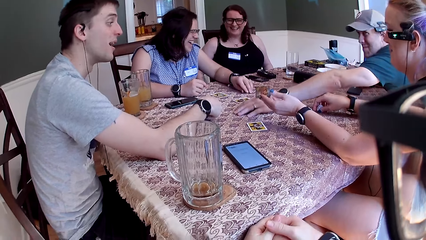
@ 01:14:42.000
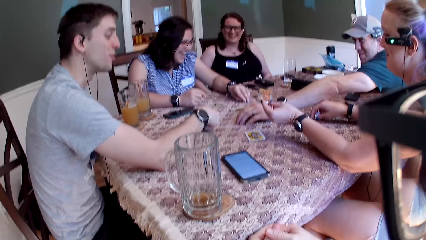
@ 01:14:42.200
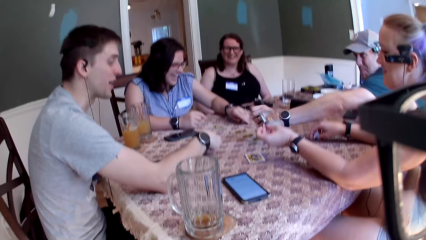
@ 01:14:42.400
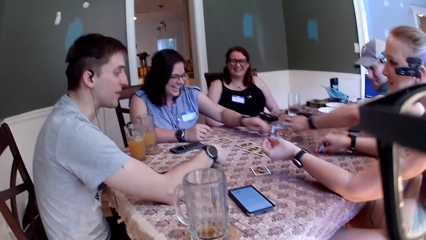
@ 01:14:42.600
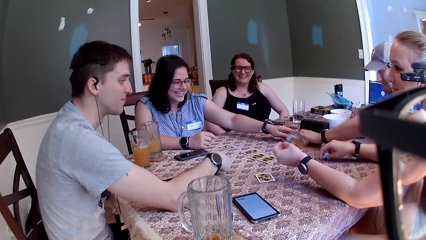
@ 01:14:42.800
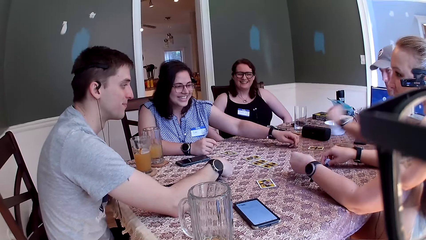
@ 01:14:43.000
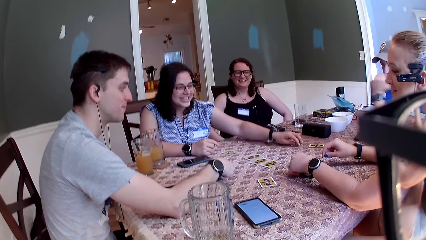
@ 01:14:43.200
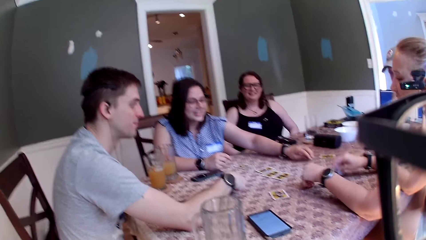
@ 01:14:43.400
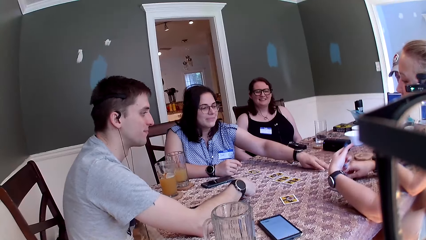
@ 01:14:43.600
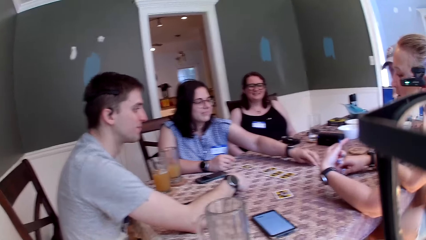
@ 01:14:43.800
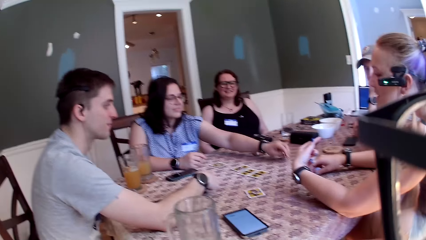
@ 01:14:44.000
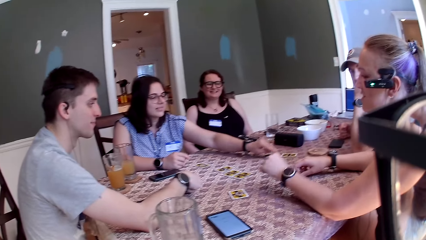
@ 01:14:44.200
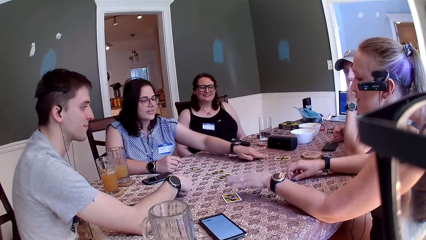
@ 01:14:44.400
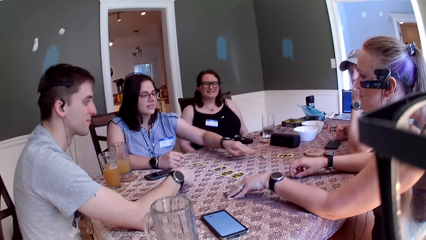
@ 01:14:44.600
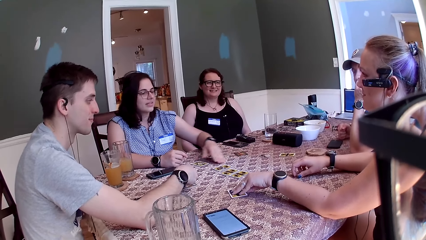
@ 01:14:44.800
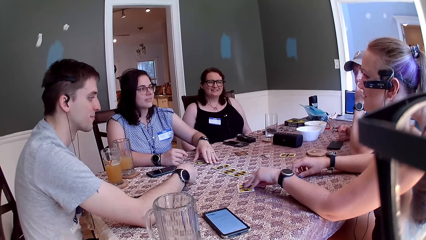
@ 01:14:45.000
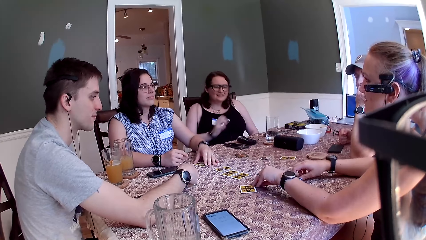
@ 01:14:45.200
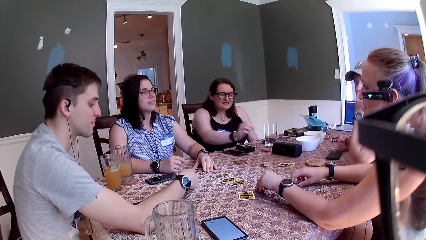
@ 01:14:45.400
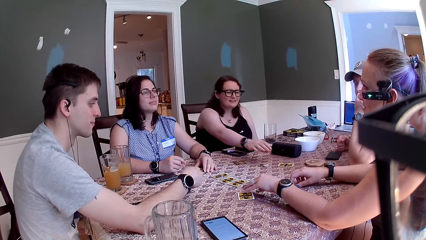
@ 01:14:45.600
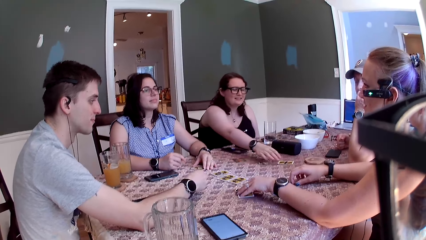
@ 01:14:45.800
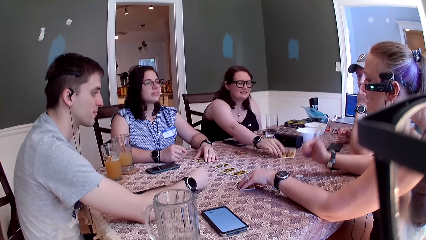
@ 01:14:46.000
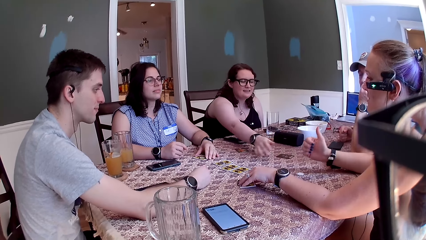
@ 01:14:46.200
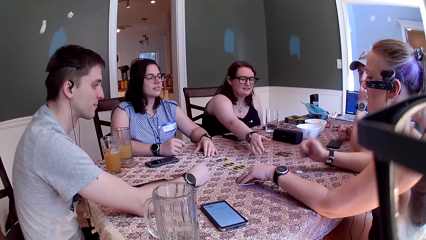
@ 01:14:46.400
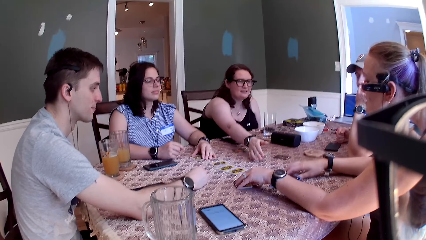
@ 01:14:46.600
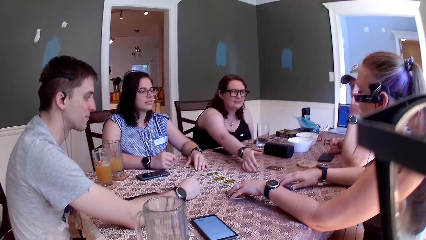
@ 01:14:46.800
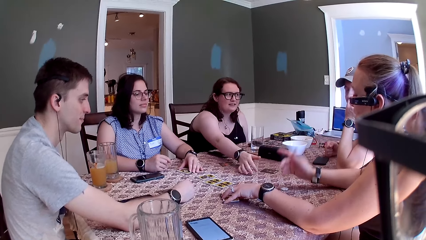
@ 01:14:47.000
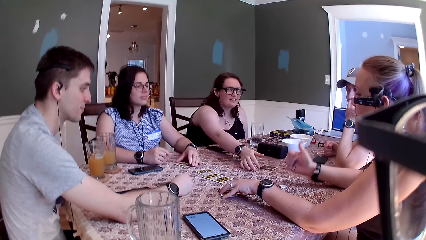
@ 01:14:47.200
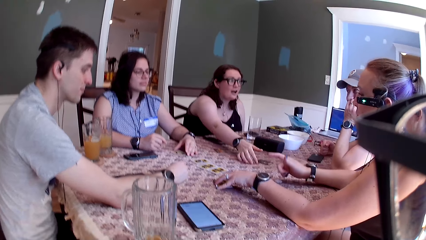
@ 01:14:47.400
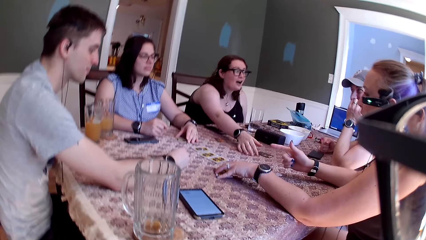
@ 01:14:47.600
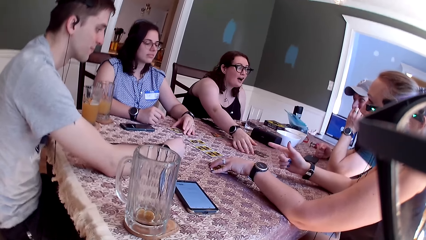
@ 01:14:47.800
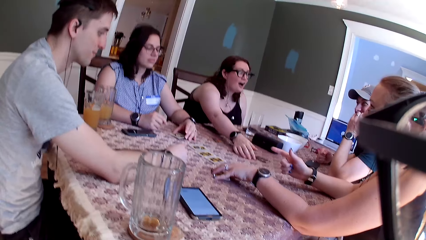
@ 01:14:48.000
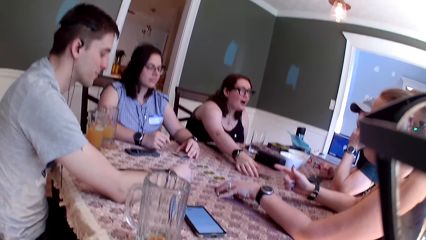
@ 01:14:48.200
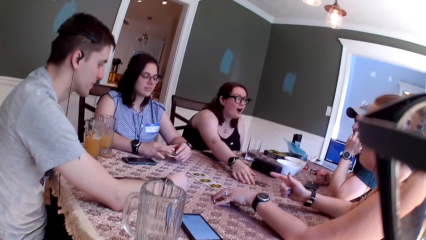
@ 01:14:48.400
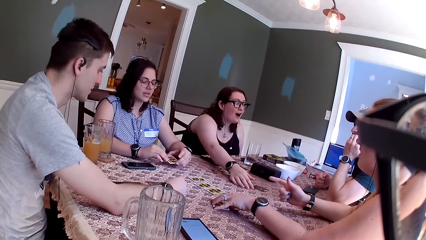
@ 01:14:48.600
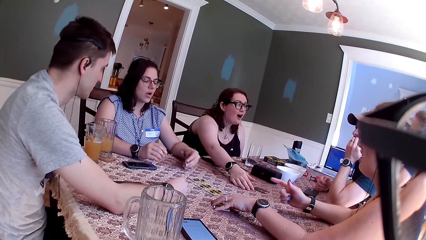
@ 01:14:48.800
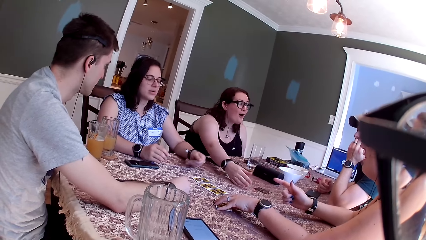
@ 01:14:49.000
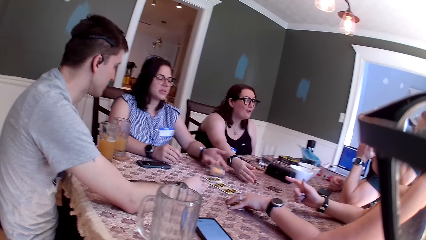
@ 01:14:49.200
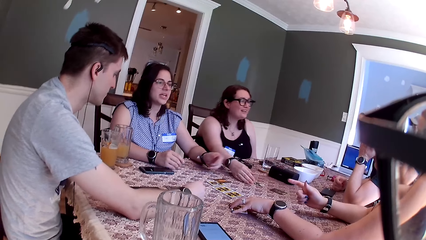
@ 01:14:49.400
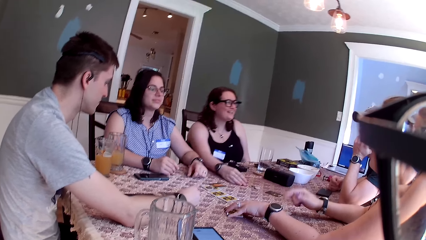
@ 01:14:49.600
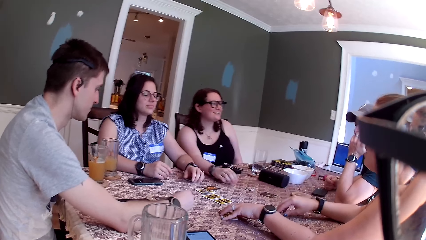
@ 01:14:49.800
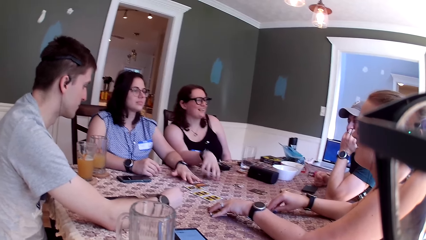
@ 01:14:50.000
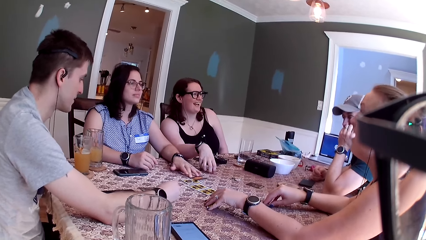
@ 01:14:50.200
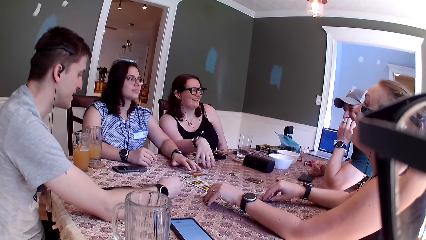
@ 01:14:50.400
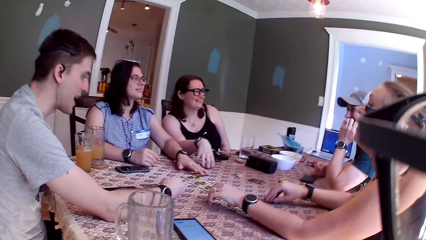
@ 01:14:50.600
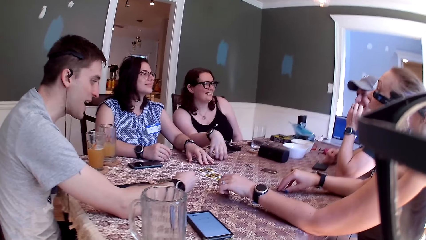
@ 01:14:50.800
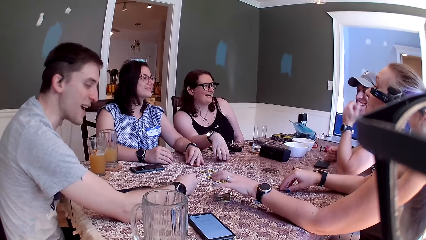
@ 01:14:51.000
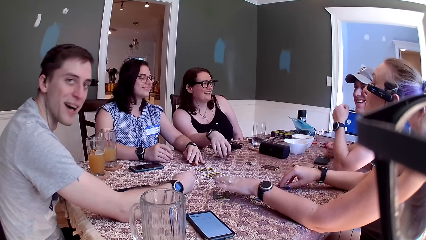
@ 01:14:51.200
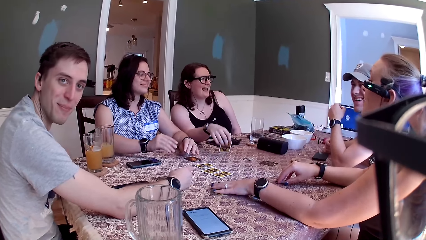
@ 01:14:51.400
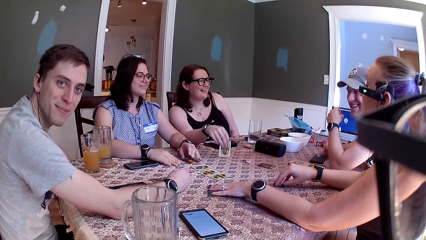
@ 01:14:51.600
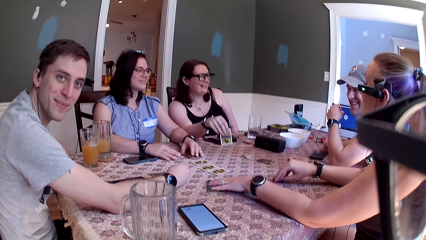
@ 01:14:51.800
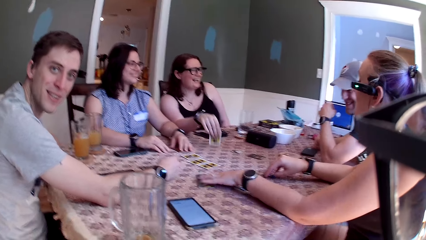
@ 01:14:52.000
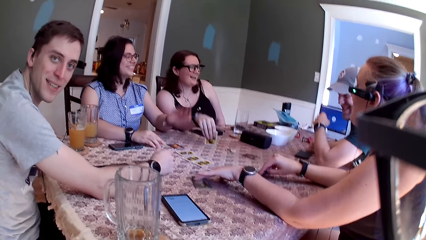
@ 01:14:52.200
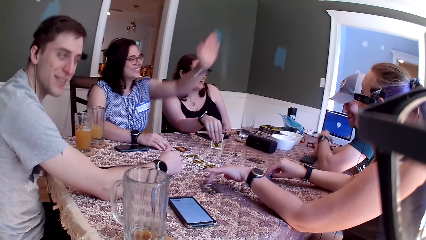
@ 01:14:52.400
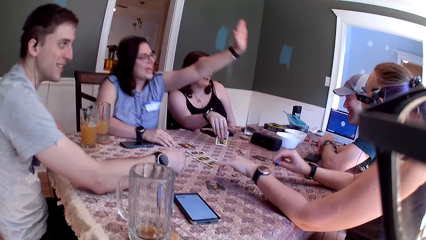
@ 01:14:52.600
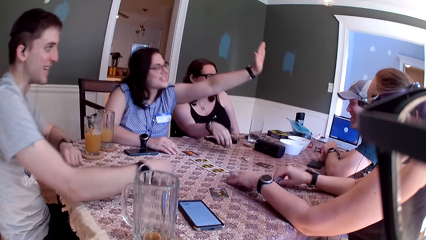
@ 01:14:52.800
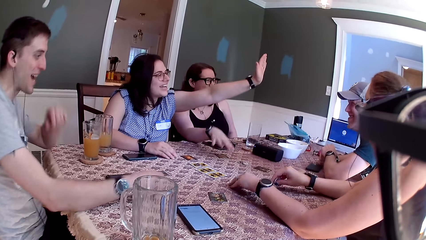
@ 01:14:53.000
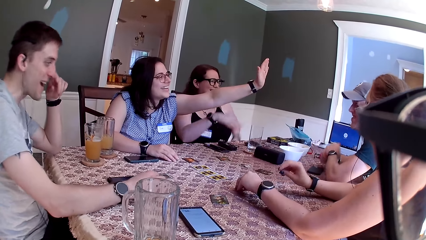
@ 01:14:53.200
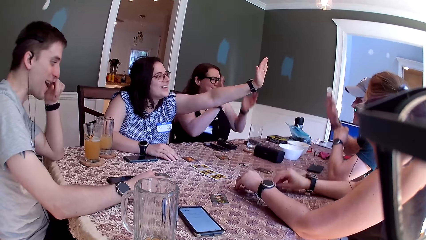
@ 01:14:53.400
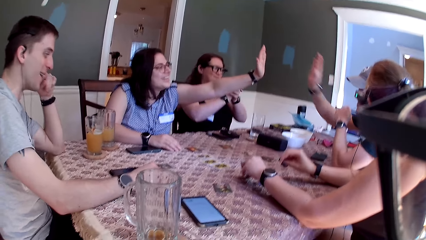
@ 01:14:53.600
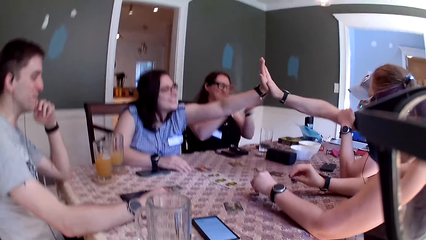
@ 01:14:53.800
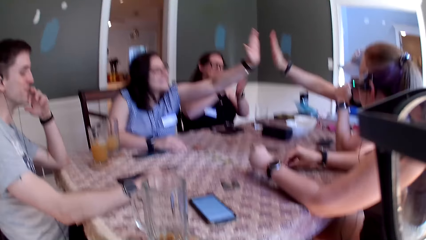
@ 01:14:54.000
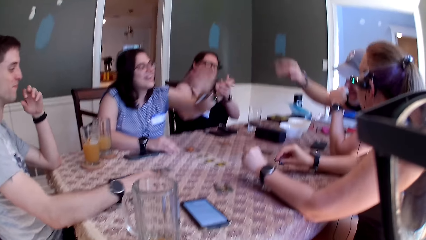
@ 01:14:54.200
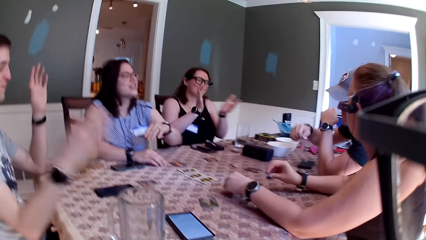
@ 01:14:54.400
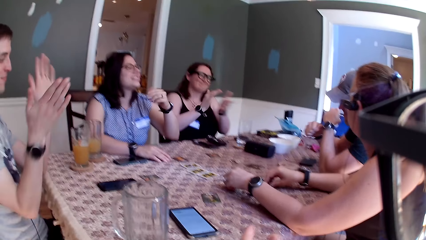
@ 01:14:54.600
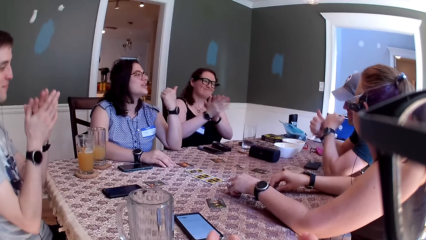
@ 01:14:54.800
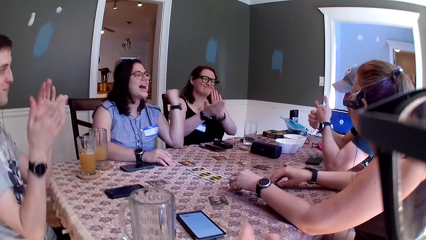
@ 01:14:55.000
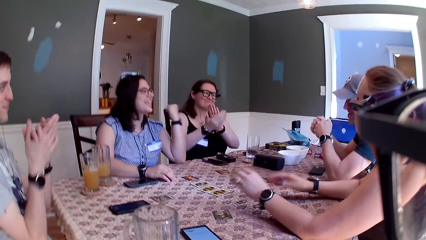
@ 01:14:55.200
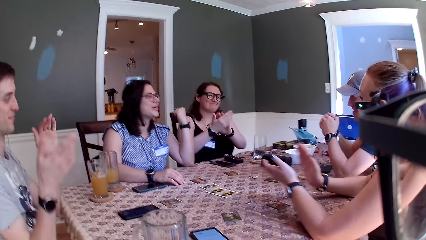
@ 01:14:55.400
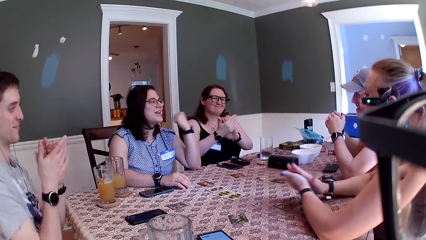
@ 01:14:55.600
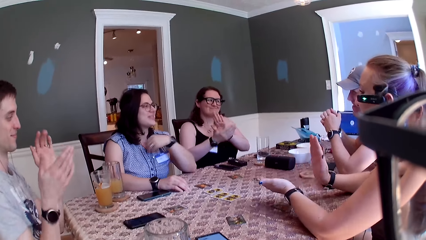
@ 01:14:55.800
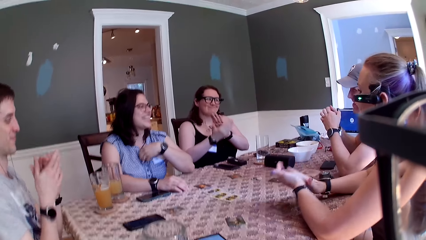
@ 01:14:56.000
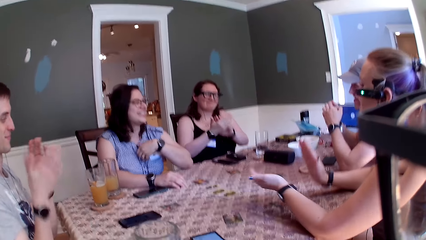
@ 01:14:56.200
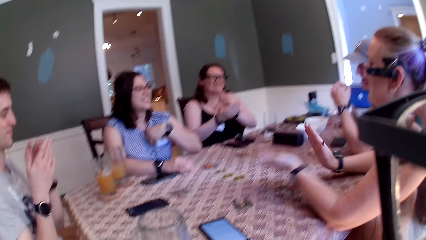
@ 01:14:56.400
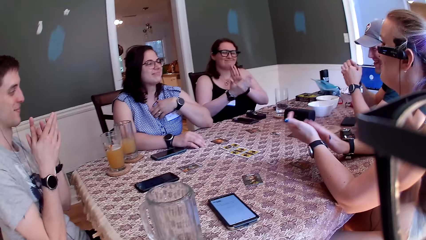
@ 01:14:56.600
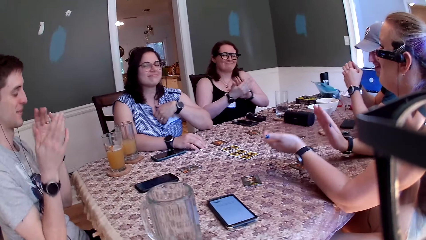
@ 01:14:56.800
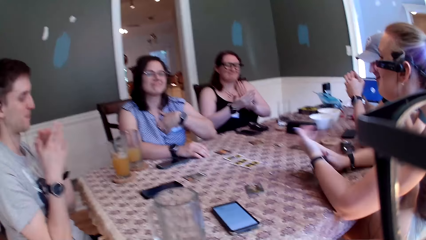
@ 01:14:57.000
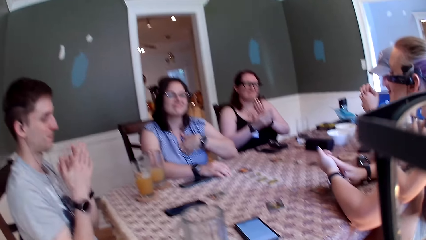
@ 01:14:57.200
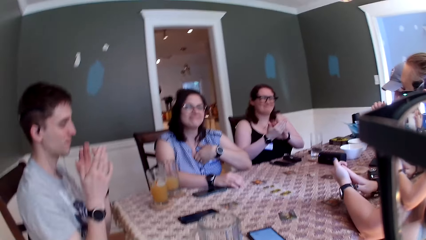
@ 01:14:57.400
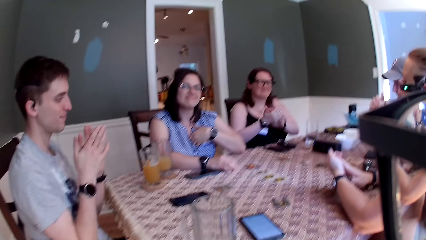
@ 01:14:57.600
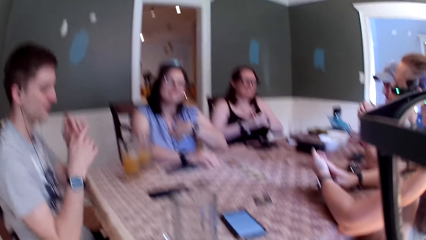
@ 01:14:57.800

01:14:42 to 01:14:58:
A man picks up a card on the table with his left hand. Another man drops the card on the table with his right hand. The camera wearer interacts with everyone. A woman picks up a coin on the table with her left hand. Another woman interacts with everyone. The first woman drops the coin on the table with her left hand. The second woman drags a card and a coin on the table with her left hand. The first woman places her left hand on a card on the table. A third woman flips a card on the table with her right hand. The second woman places her left hand on the table and speaks to everyone. The first woman picks up the card on the table with her left hand and drops the card on the table with her left hand. The first woman drags a card on the table with her left hand. The second woman flips the card on the table with her left hand. The third woman picks up the card on the table with her right hand and hits the table with the card with her right hand. The first woman stretches her left hand towards the first man. The other man touches his nose with his left hand. The first woman taps hands with the first man. The third woman claps both hands together. The camera wearer speaks to a group of people on the table. The other man claps both hands together. The camera wearer claps both hands together. The second woman claps both hands together.
